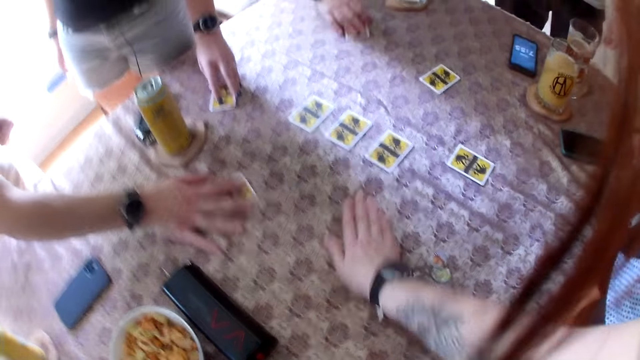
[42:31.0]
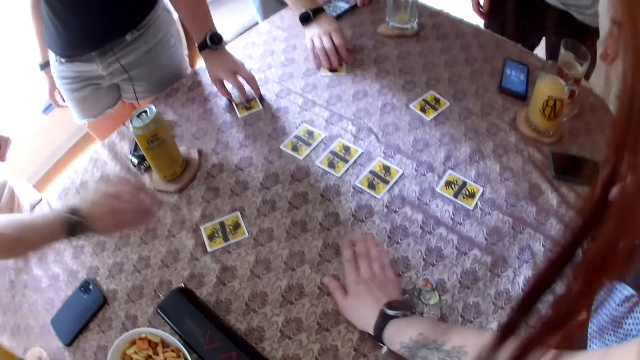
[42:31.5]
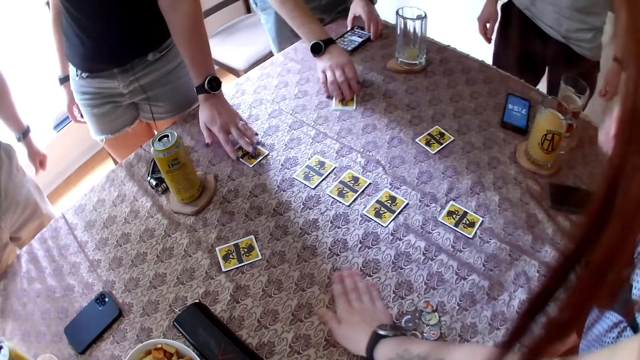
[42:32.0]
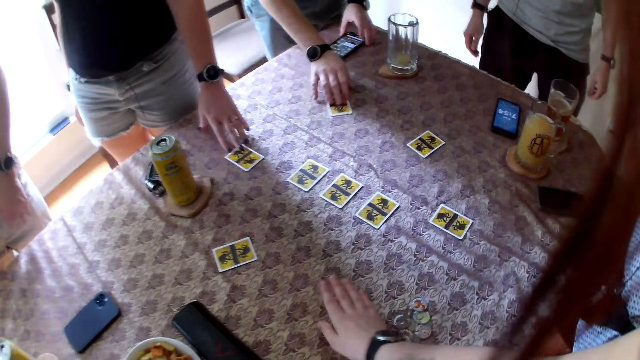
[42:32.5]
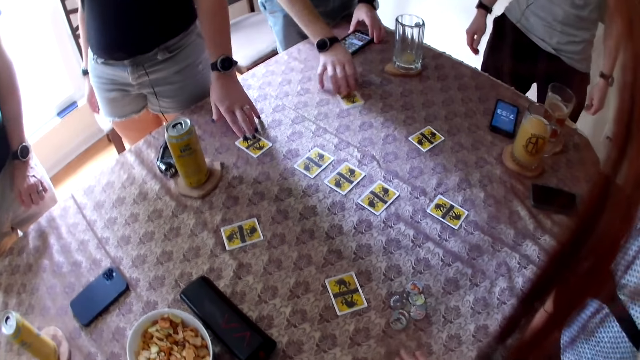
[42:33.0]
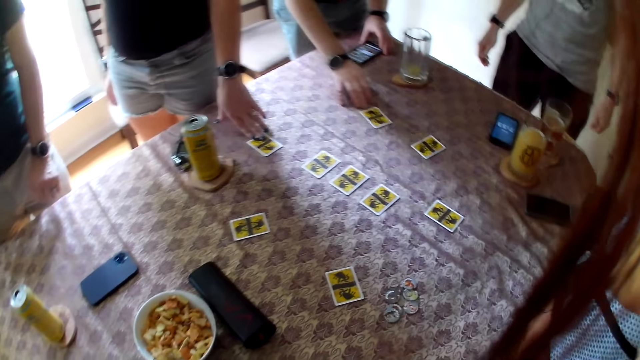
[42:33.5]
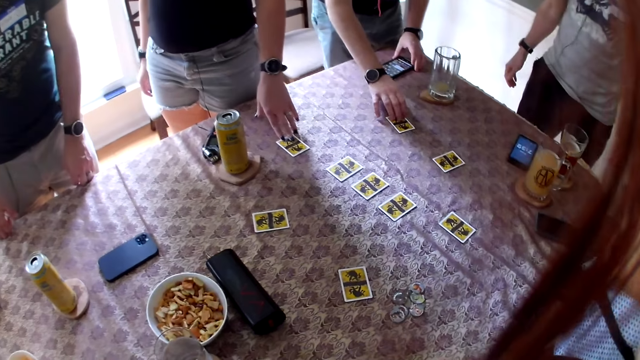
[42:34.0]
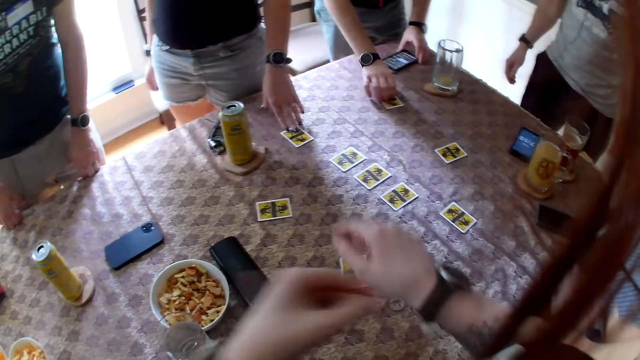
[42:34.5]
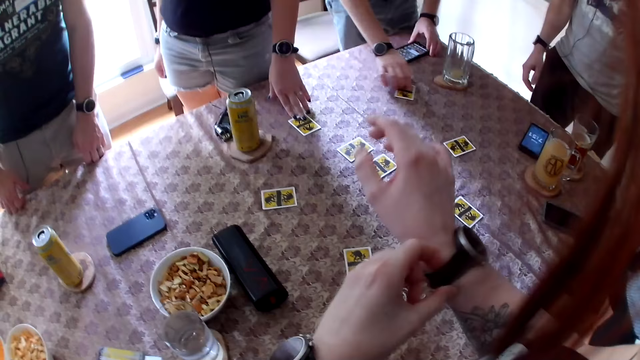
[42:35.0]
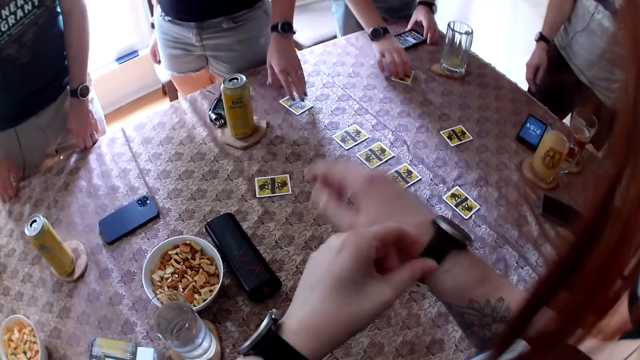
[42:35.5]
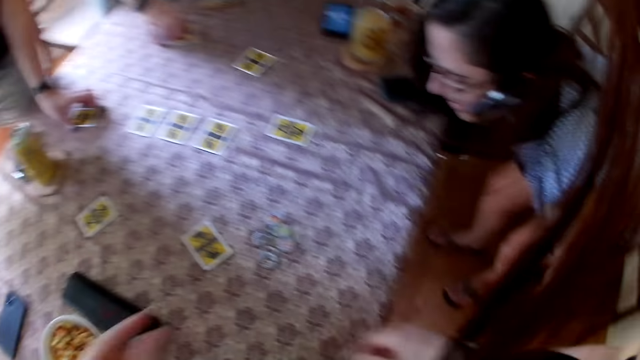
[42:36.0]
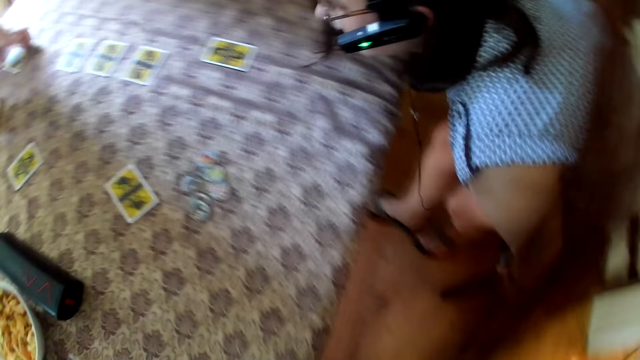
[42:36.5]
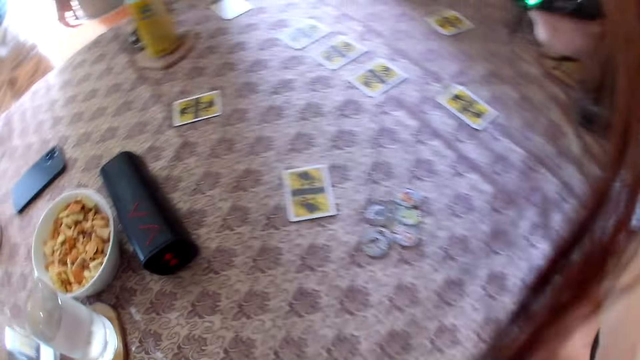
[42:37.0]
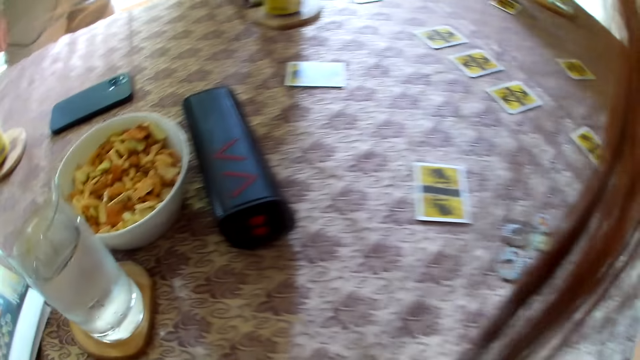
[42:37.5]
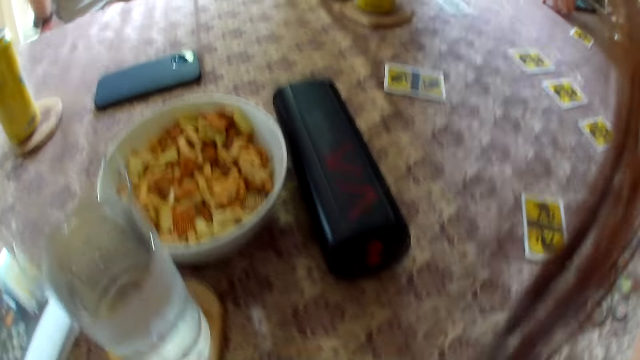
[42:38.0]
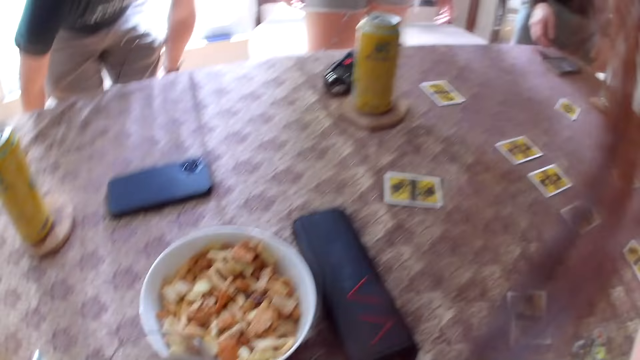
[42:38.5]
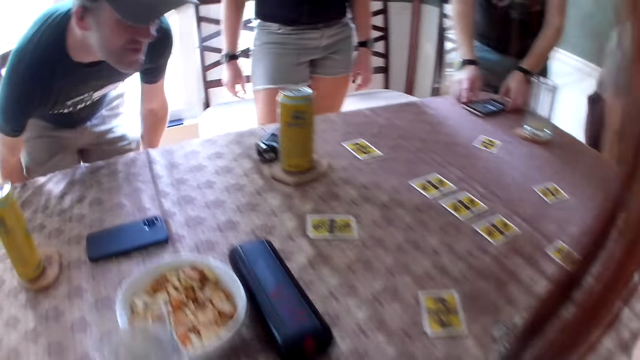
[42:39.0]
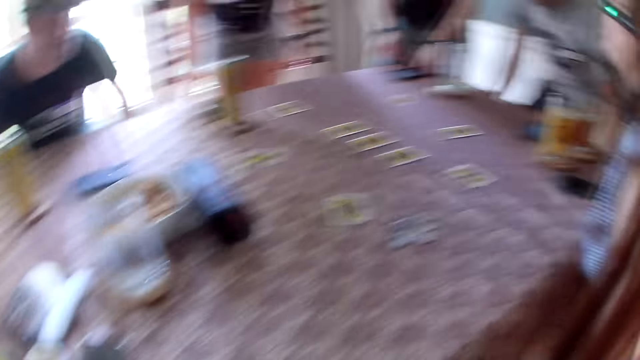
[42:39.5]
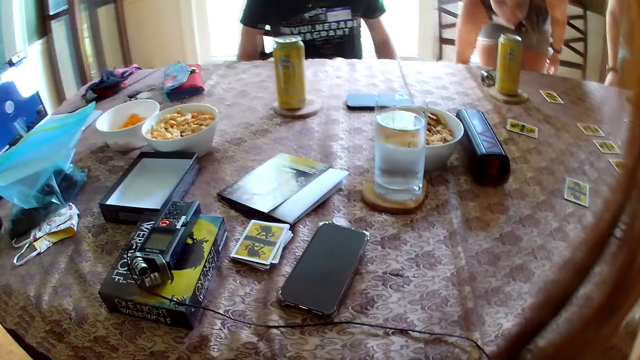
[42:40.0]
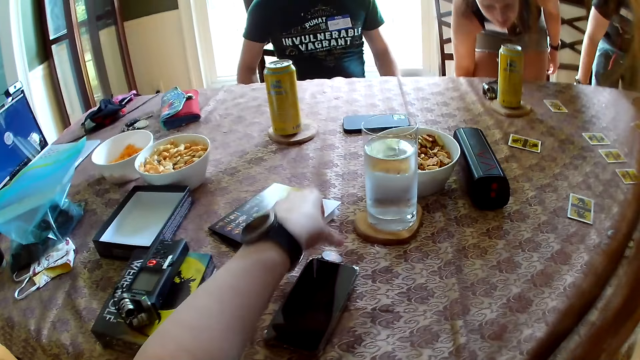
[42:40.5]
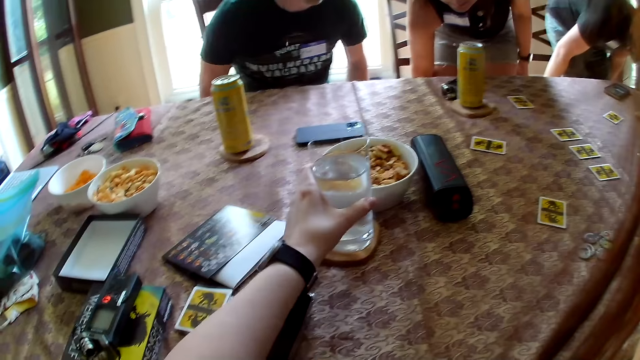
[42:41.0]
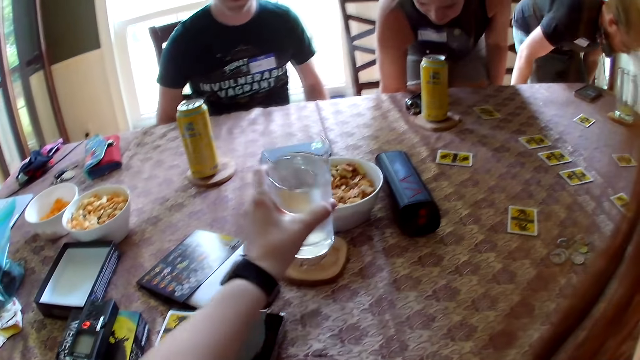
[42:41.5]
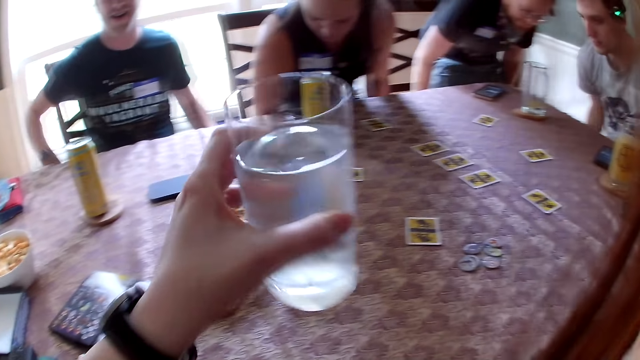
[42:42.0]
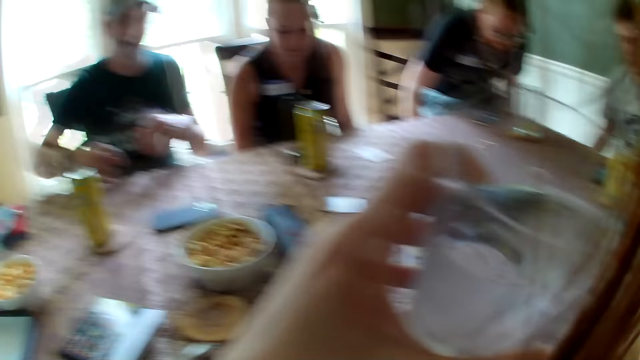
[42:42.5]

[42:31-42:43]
The camera wearer looks at the table. He adjusts a watch. A woman moves to the table. The camera wearer sits on a chair. A man pulls a chair. The man sits on a chair. The camera wearer picks up a glass cup of water with his left hand.

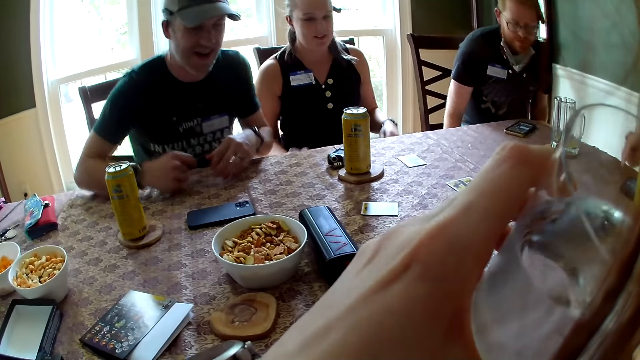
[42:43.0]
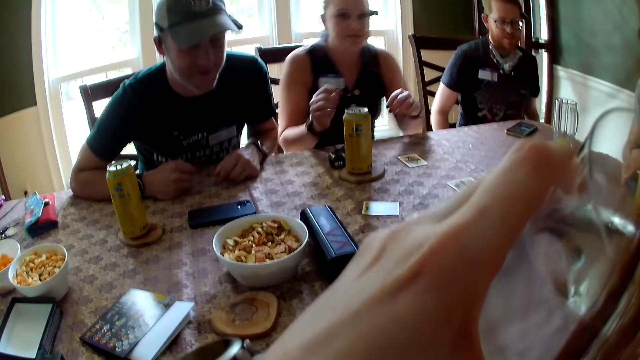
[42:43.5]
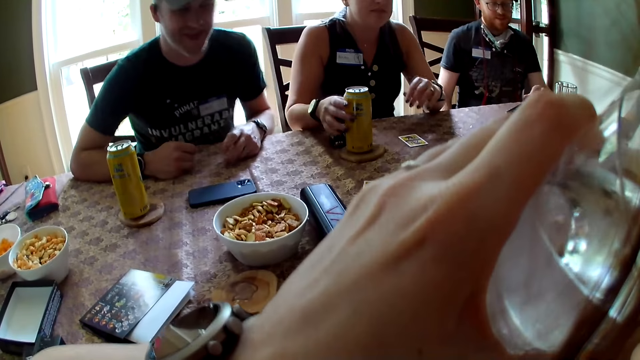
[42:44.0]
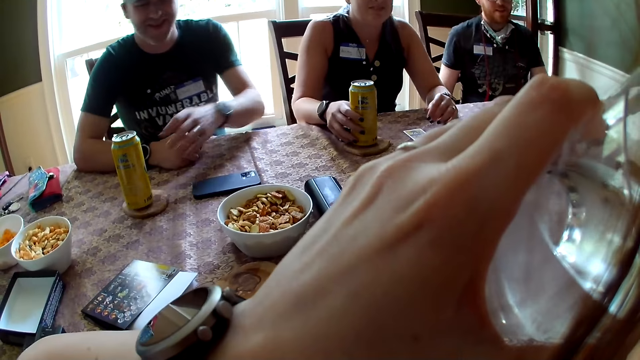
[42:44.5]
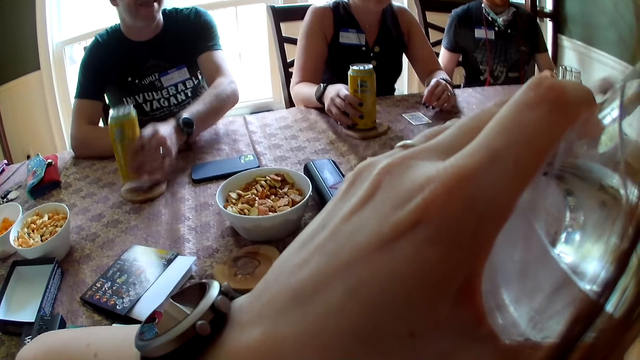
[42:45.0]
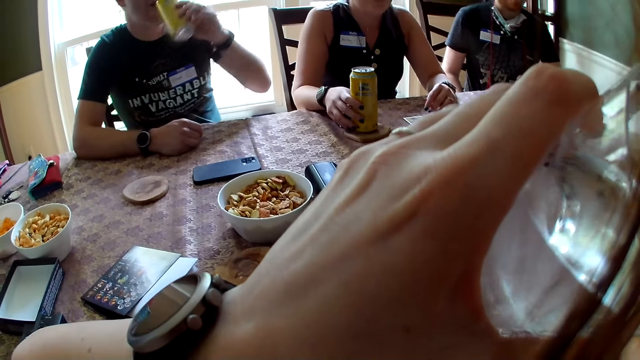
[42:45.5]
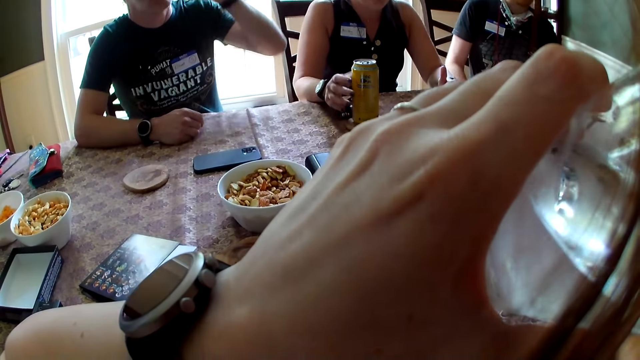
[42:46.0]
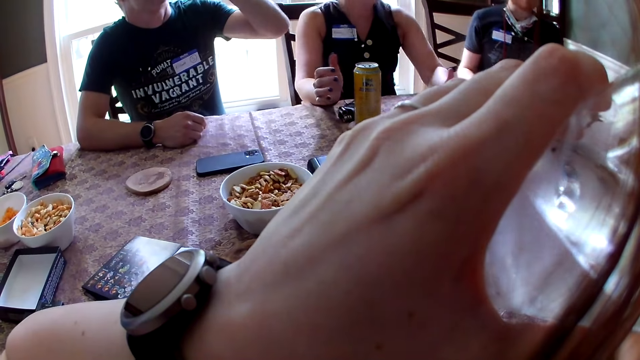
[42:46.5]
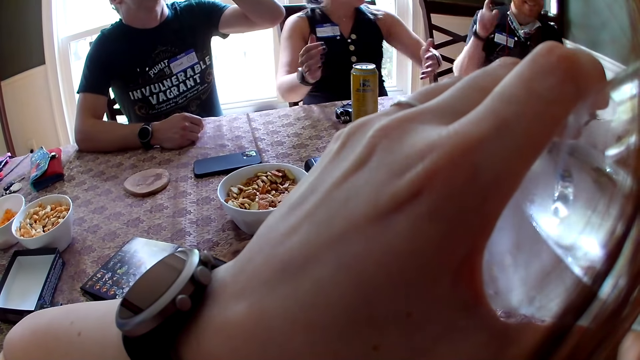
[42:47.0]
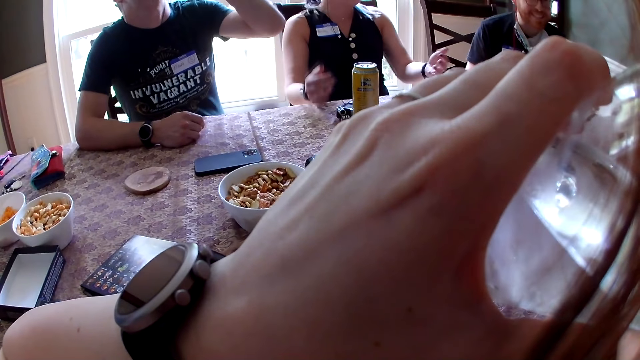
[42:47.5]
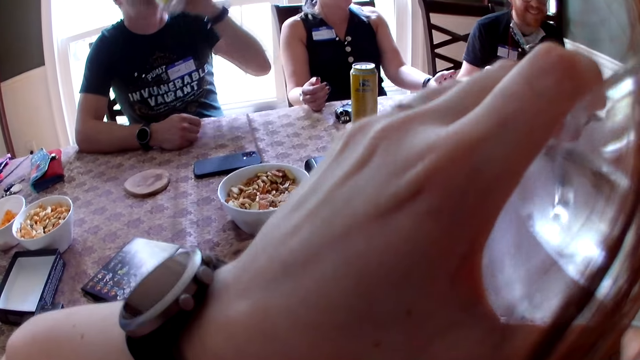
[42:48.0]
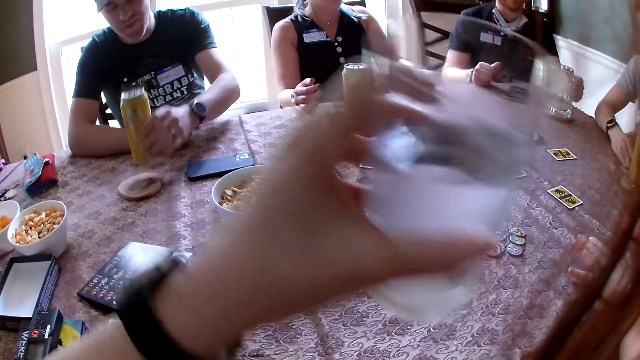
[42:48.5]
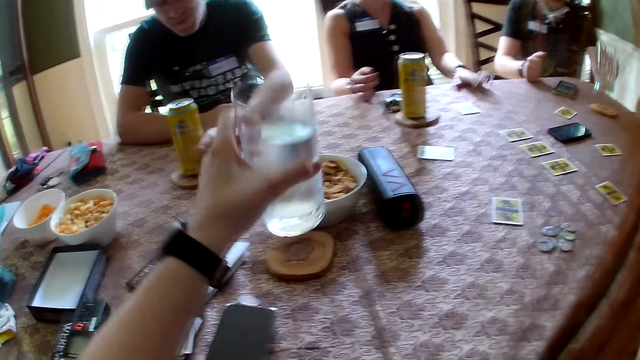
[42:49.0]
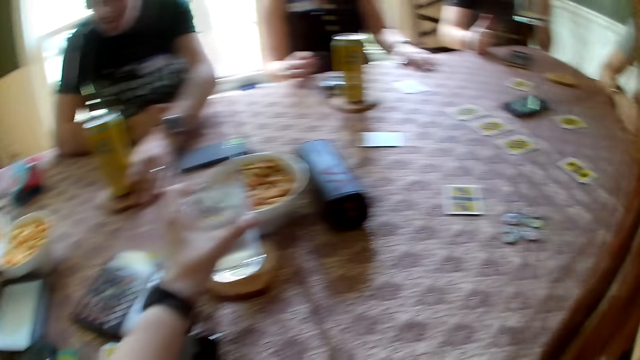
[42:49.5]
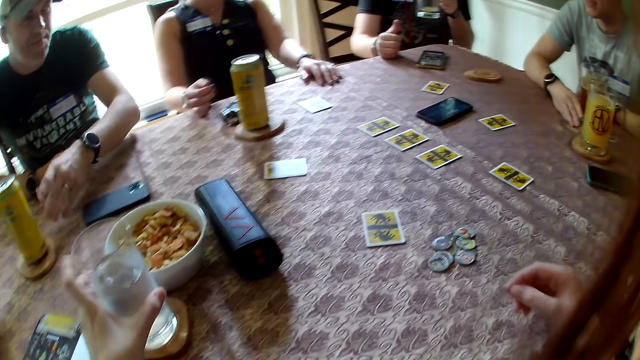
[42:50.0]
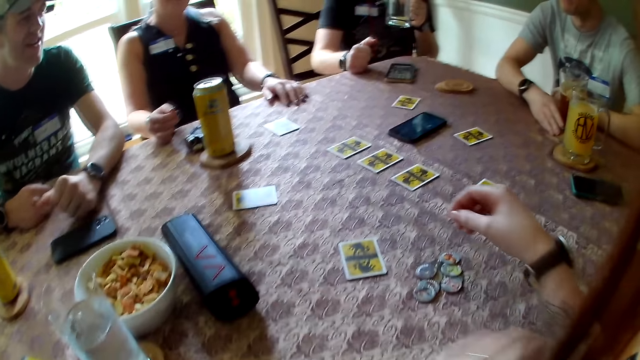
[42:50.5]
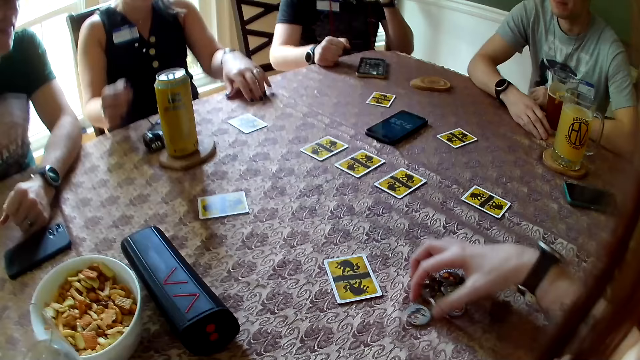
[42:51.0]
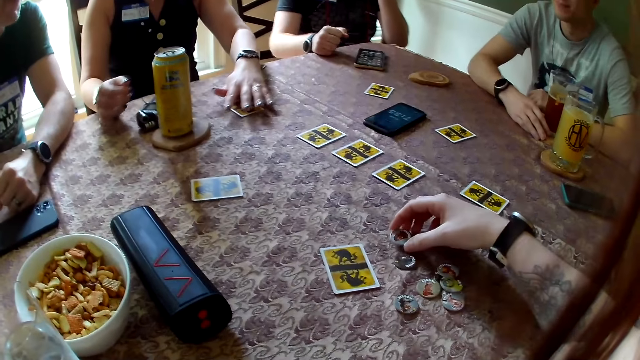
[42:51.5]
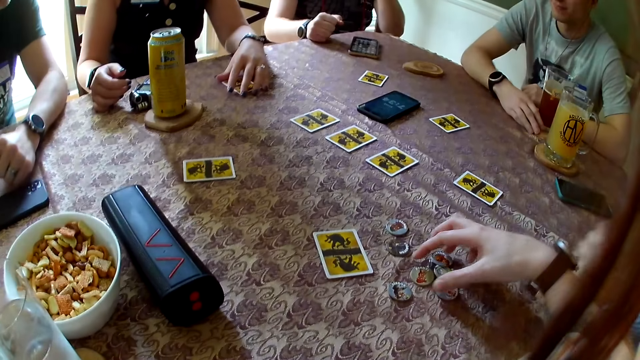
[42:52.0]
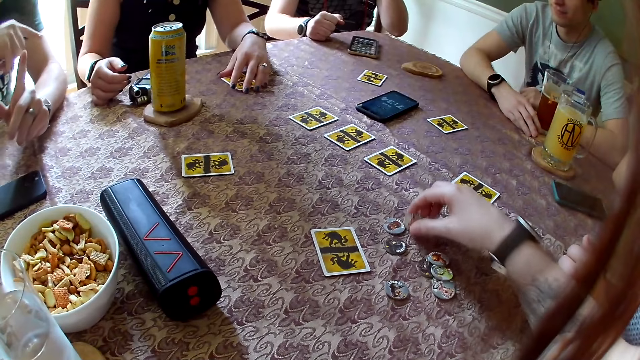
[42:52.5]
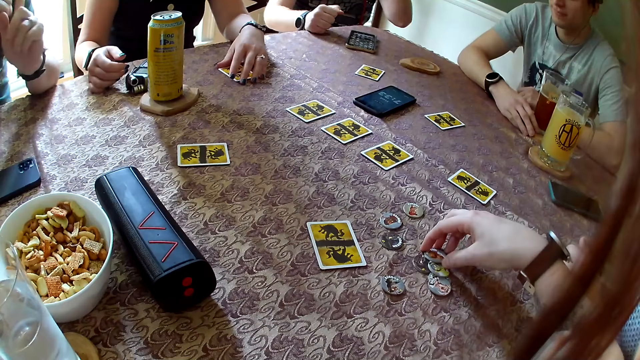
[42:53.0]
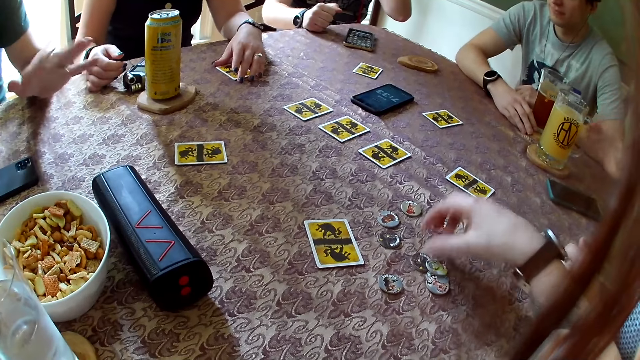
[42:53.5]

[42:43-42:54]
The camera wearer drinks water from the glass cup in his left hand. A woman holds a can on the table with her left hand. Another woman talks to the colleagues. A man picks up a can from the table with his left hand. The man drinks from the can in his left hand. Another woman moves on the seat. The man drops the can on the table with his left hand. Another man picks up a glass cup from the table with his left hand. The camera wearer drops the glass cup of water in his left hand on the table. He moves a hand on the table. He moves chips on the table with his right hand. He arranges cards on the table. The first woman holds a card on the table with her left hand. Another woman touches a card. The first man converses to the colleagues.
